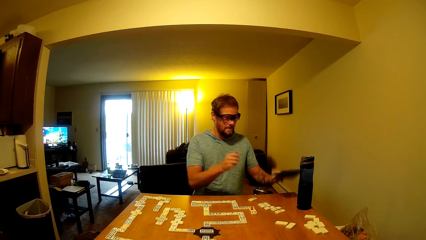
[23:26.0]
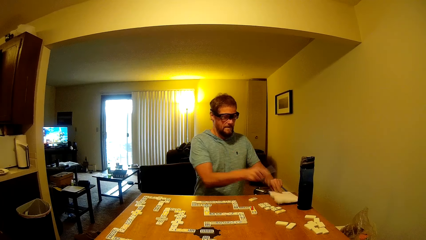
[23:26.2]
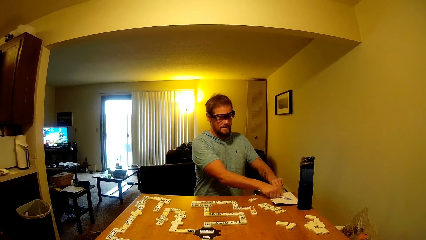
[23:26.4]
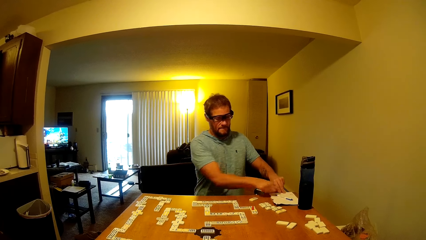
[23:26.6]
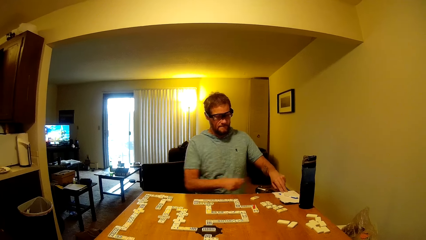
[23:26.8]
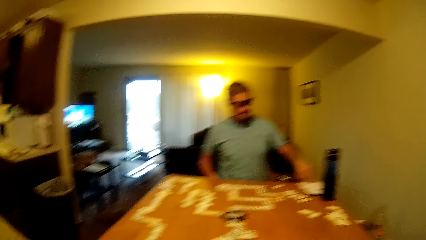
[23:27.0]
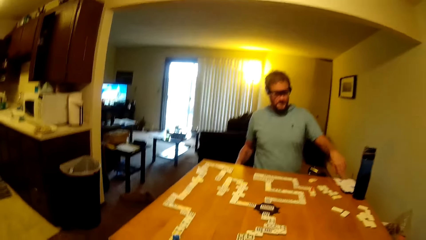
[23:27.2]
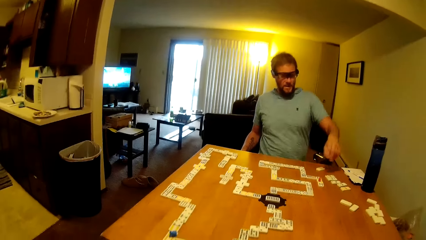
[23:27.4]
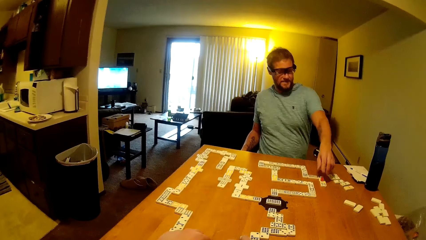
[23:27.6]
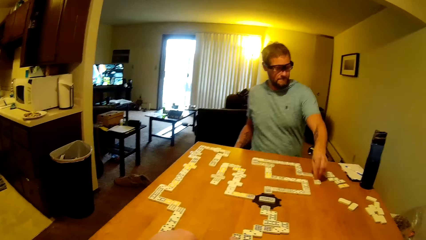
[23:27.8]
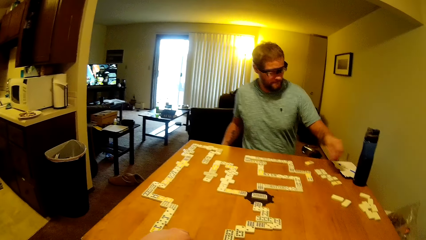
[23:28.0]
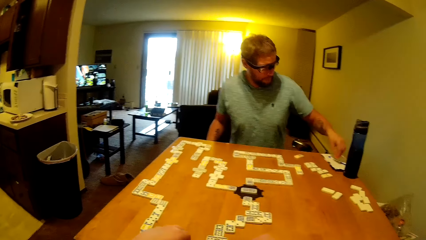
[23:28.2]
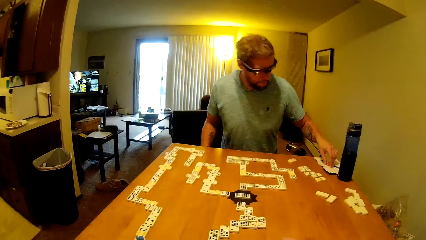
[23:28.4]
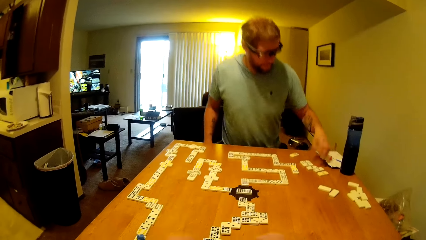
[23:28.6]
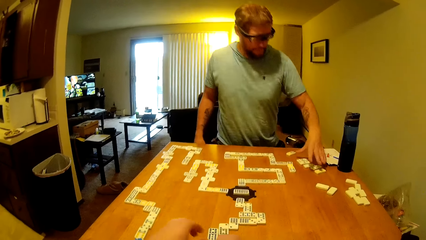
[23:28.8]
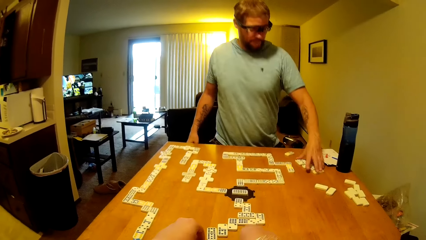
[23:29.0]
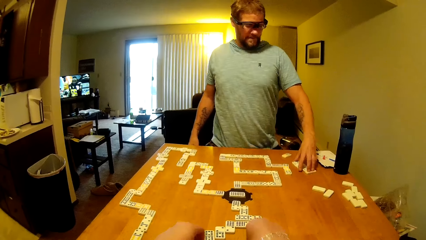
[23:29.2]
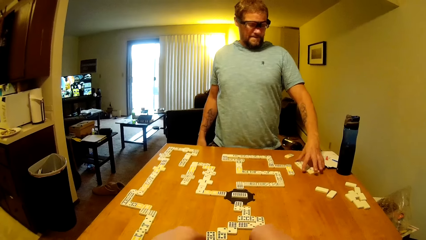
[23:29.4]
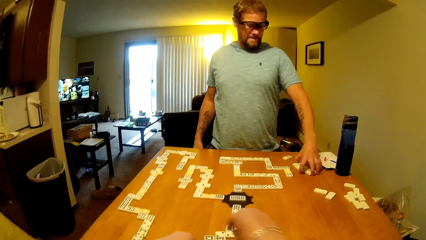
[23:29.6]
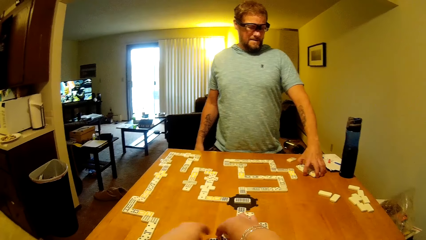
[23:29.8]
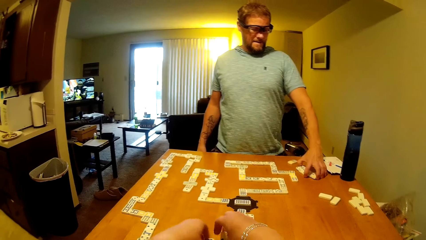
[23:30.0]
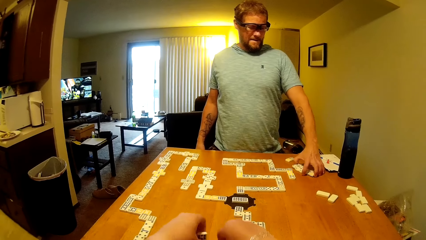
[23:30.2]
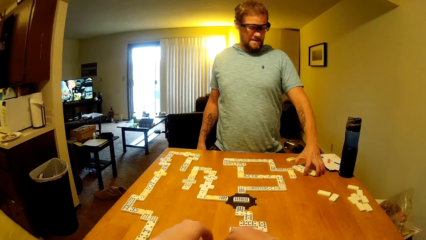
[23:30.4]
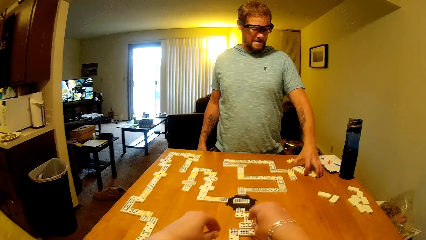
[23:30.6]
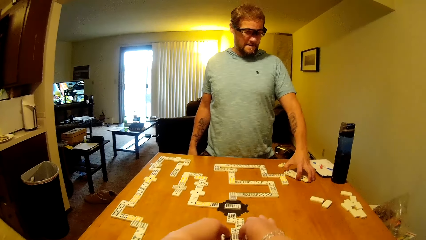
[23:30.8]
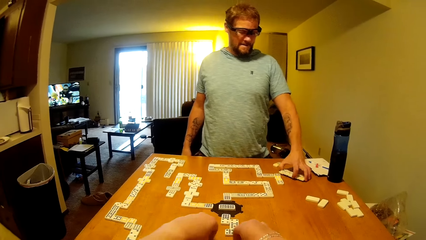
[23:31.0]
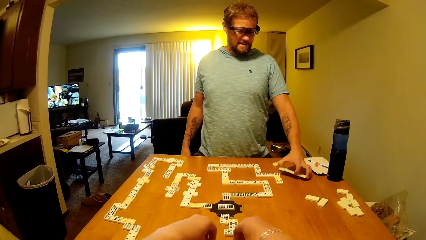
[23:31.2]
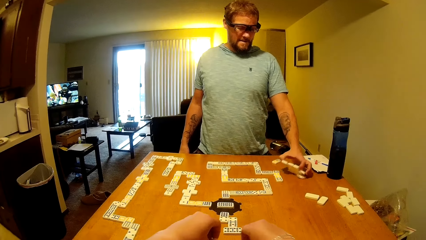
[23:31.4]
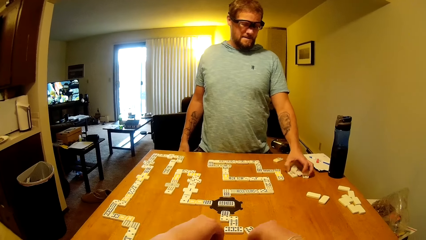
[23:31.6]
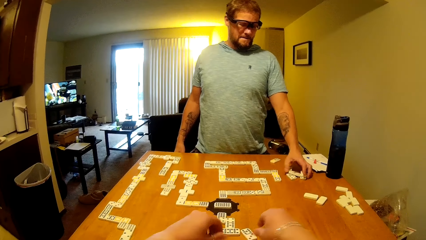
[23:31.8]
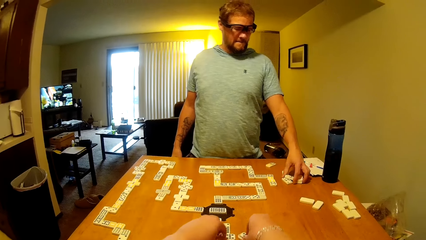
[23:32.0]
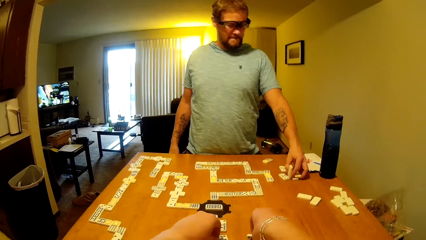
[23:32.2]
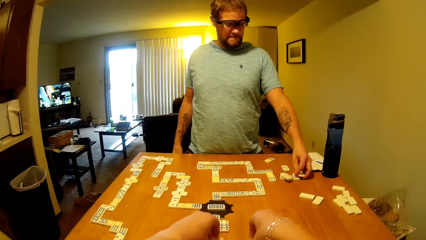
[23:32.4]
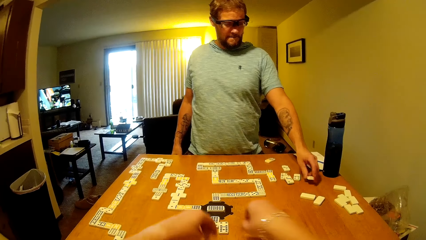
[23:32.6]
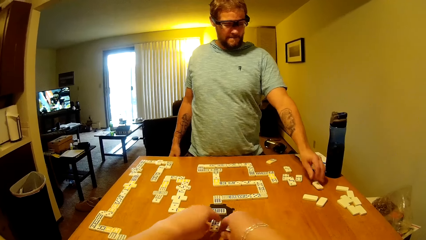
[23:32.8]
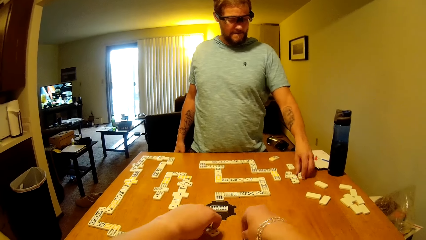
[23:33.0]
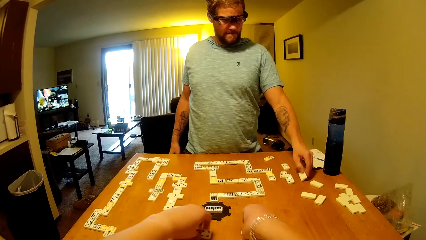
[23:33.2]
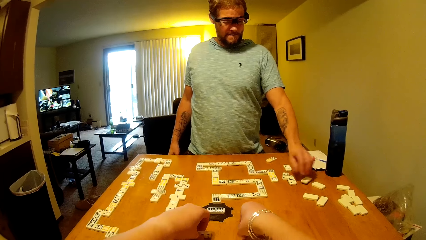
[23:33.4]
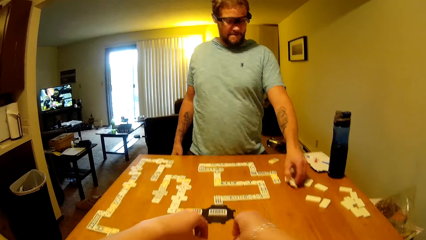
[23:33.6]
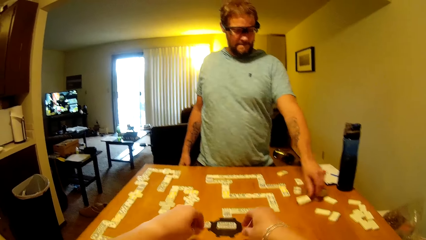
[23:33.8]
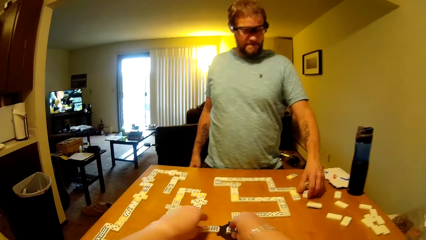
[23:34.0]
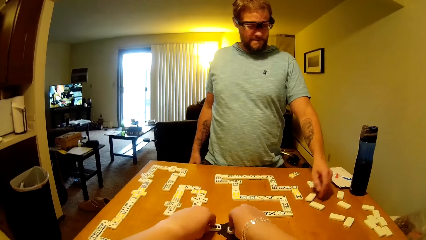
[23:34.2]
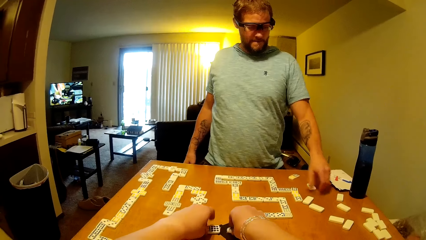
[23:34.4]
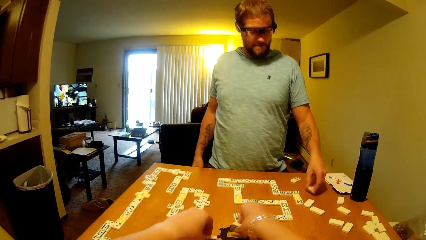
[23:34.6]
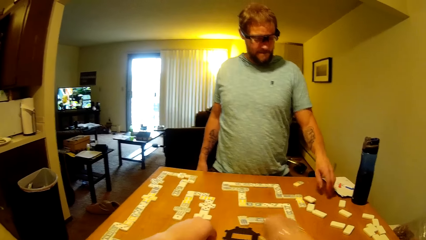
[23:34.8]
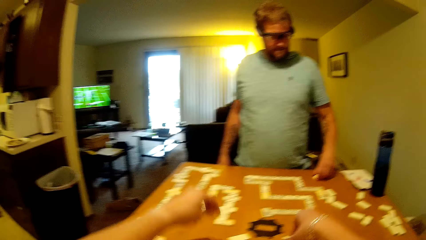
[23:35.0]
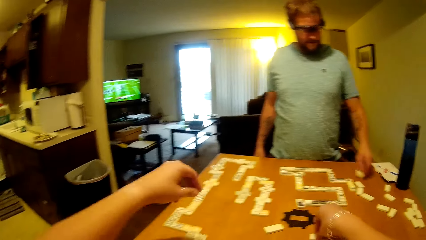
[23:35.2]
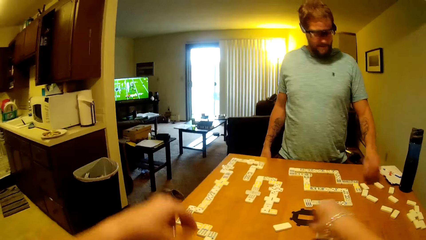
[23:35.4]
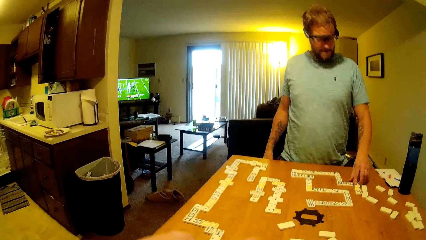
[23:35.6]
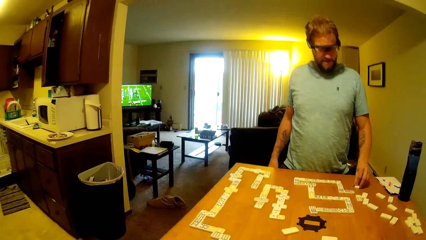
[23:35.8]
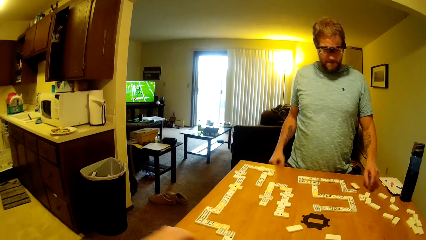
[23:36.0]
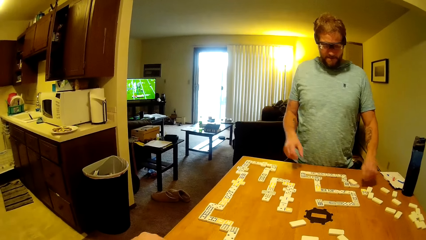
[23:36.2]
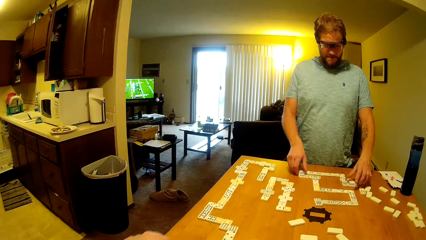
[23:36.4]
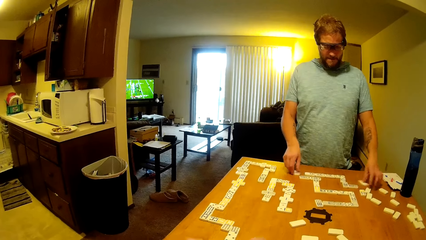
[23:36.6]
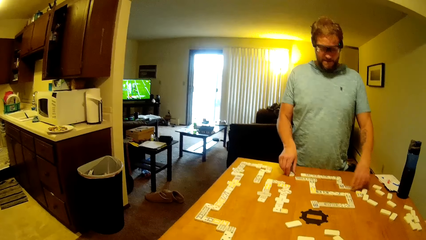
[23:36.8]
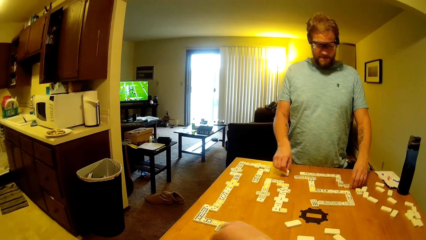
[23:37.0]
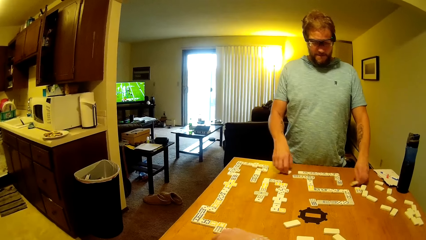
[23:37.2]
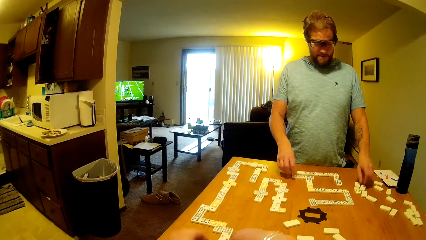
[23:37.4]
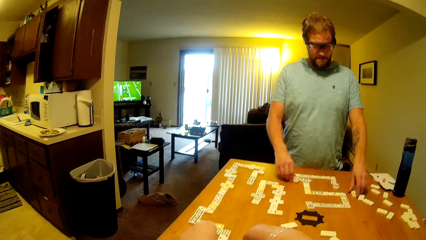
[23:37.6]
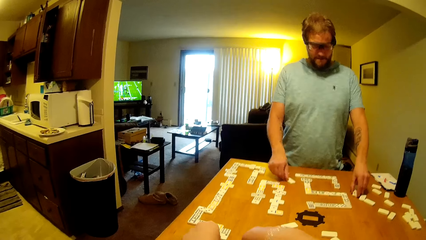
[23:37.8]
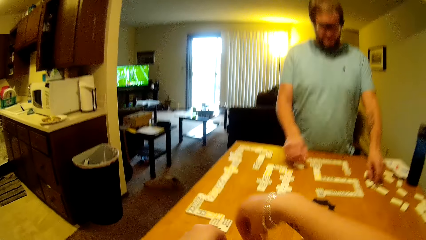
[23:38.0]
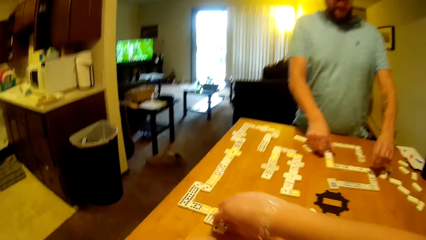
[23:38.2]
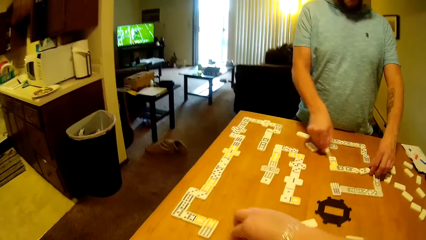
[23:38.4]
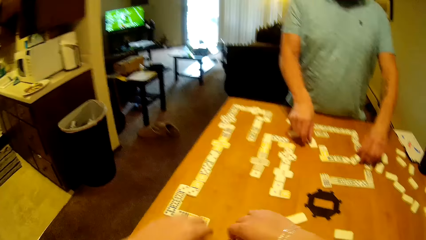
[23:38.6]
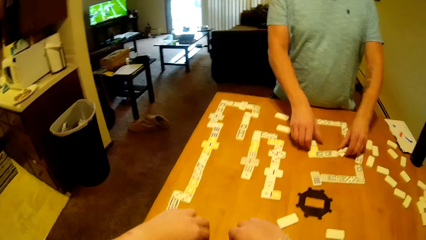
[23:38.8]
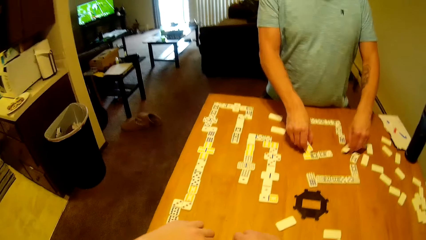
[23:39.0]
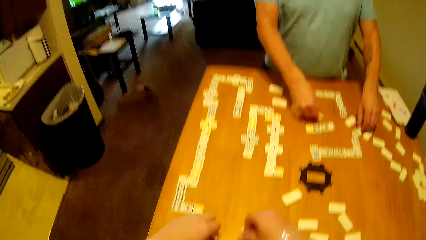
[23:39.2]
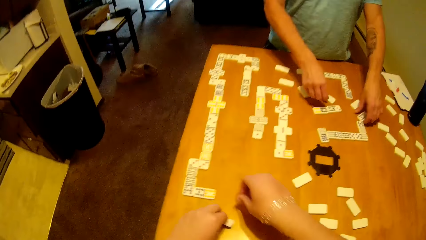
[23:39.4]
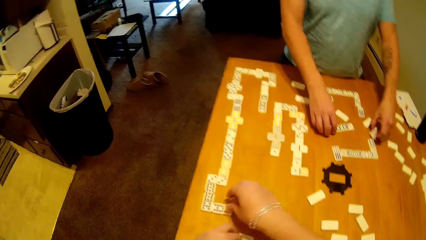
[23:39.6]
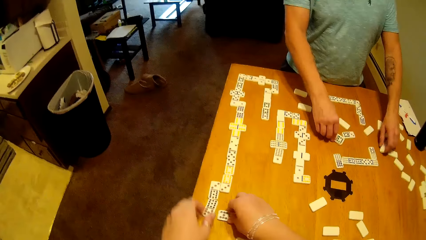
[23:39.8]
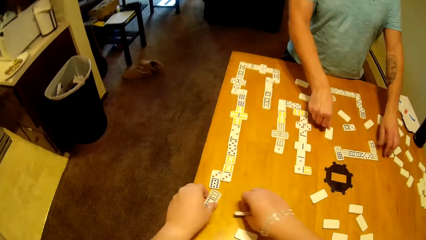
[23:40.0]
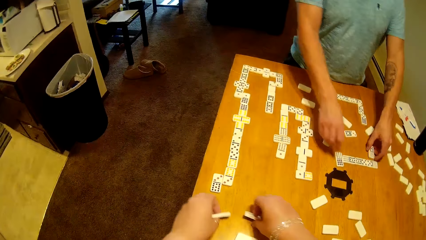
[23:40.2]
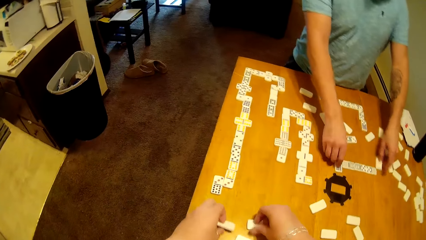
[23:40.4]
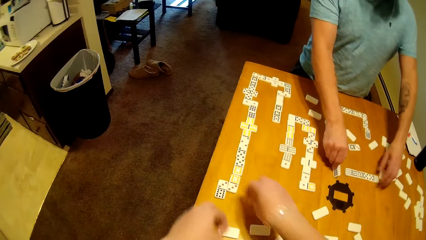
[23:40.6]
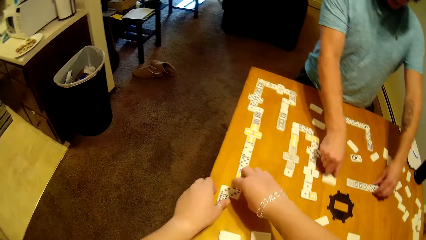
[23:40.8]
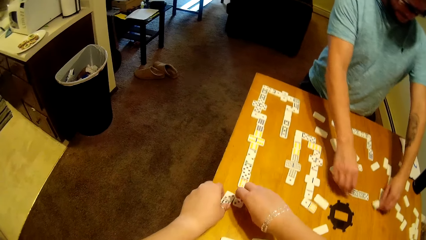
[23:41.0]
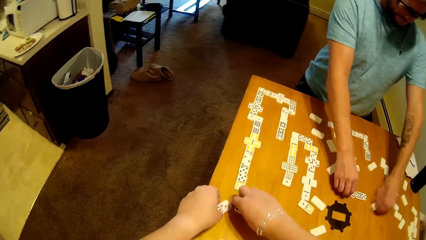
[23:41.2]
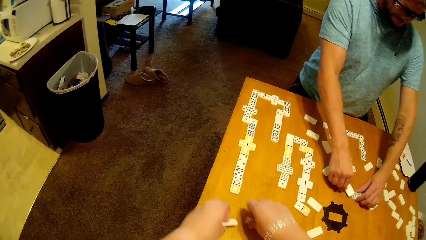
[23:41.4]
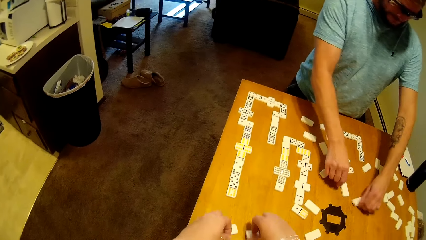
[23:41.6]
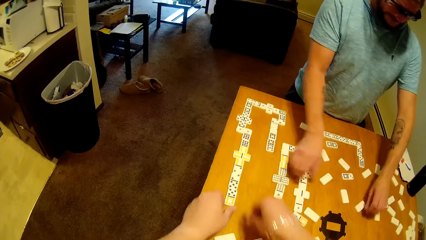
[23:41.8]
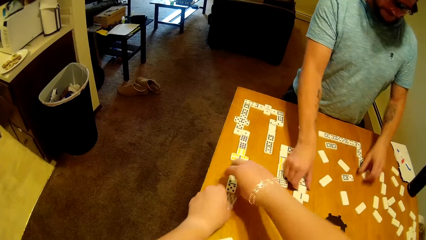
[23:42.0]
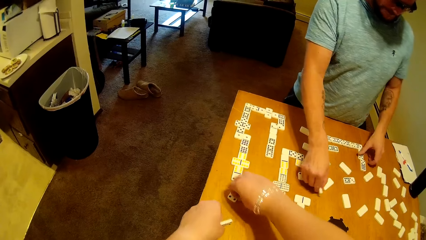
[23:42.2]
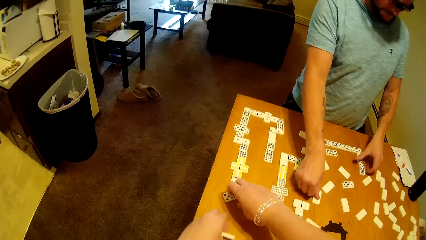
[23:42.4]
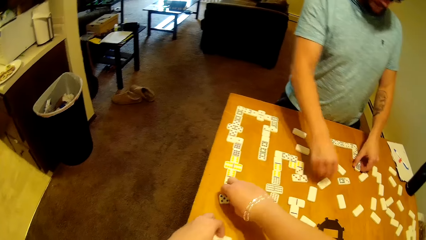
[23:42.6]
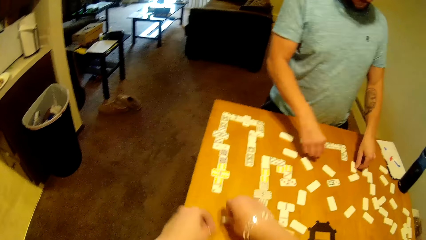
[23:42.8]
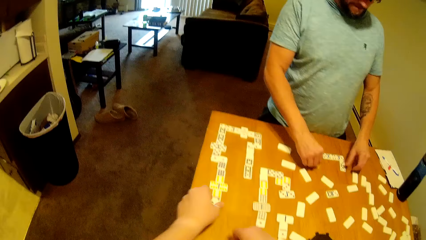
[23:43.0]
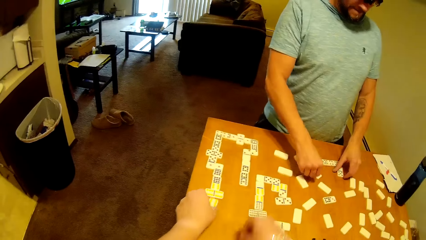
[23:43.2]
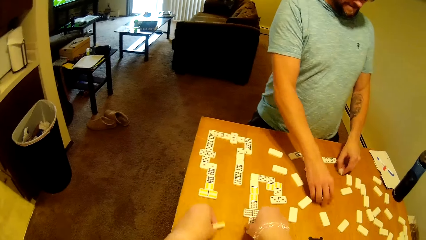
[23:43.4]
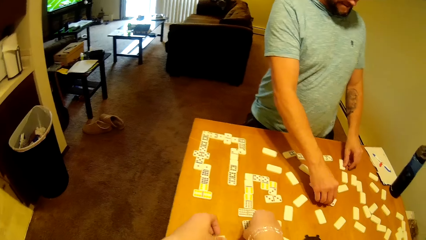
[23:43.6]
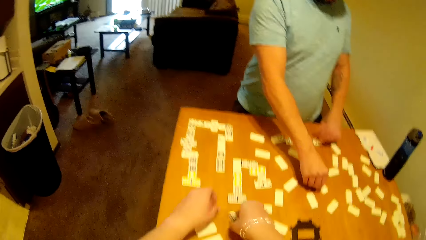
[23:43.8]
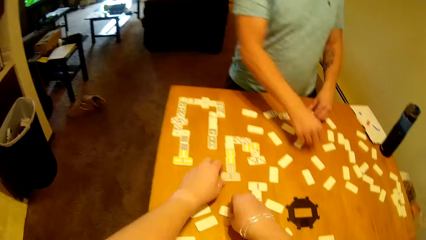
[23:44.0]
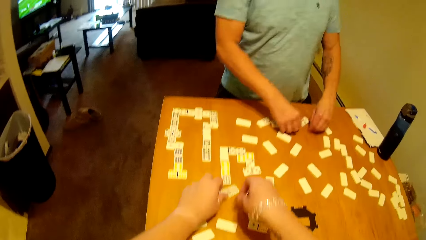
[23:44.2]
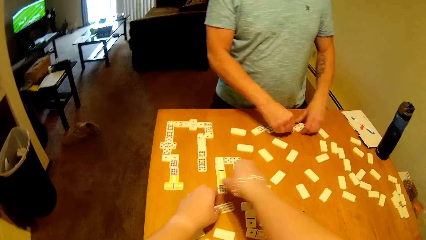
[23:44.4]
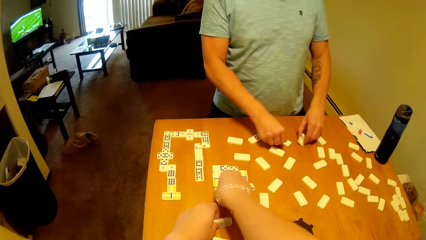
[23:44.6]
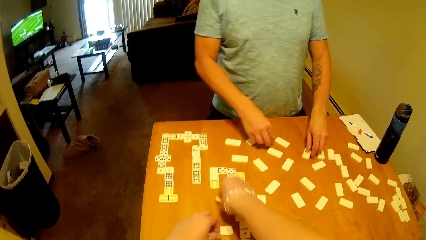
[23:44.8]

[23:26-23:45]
A man puts aside a piece of paper and a pen. The man talks and picks the domino tile on the table. The camera wearer picks a red object. The man stands up and puts the domino tile on the table. The camera wearer turns the domino tiles on the table. The man touches the domino tiles on the table. The camera wearer reshuffles the word boards. The man reshuffles the word boards. The camera wearer turns the domino tiles on the table. The man turns the domino tiles on the table.
